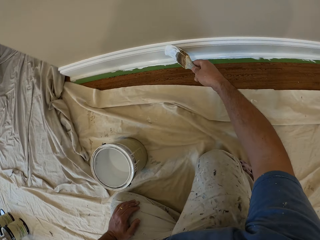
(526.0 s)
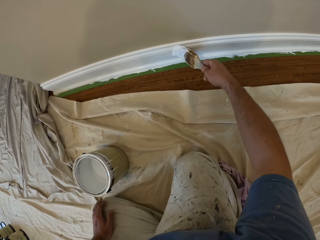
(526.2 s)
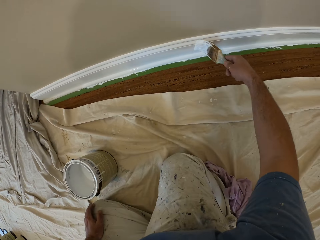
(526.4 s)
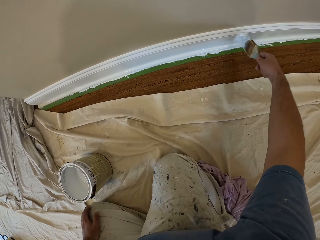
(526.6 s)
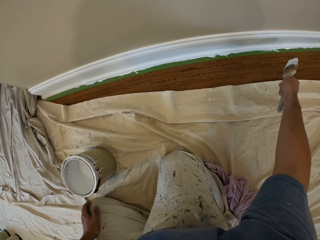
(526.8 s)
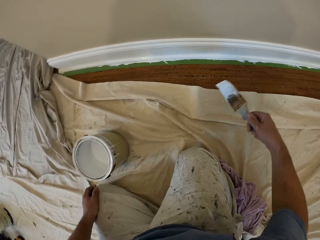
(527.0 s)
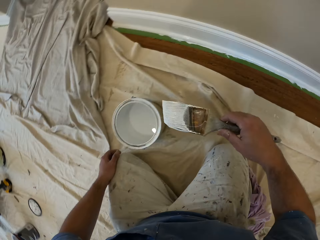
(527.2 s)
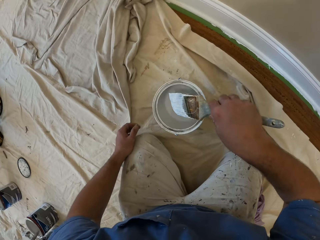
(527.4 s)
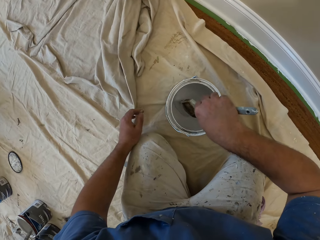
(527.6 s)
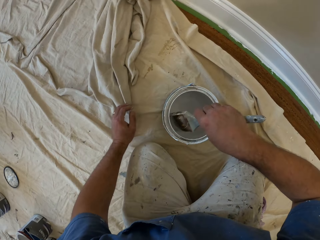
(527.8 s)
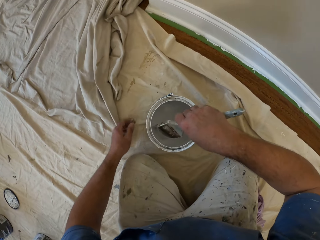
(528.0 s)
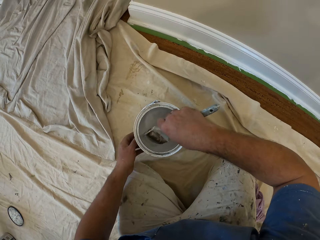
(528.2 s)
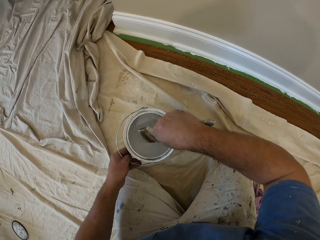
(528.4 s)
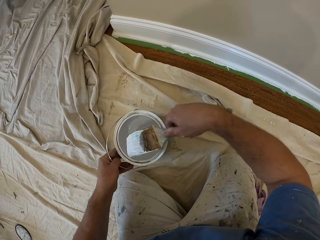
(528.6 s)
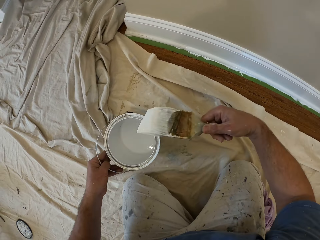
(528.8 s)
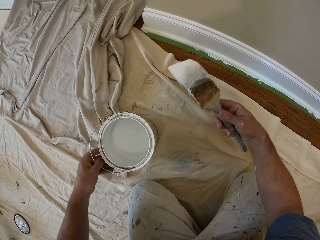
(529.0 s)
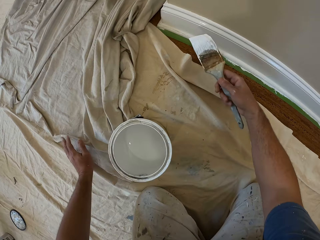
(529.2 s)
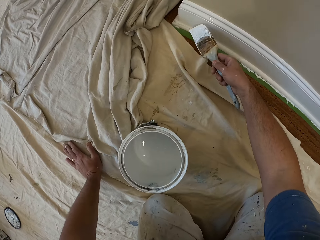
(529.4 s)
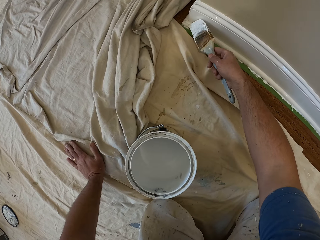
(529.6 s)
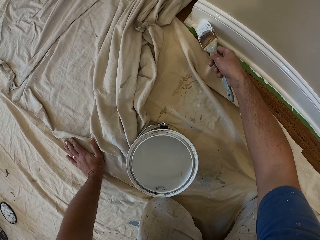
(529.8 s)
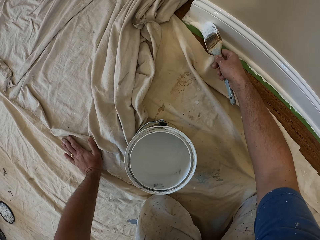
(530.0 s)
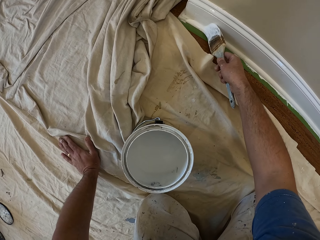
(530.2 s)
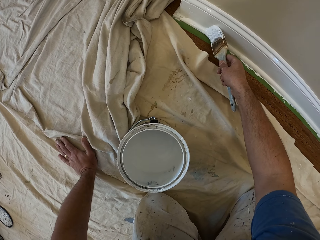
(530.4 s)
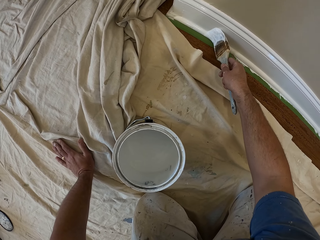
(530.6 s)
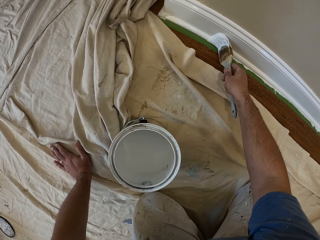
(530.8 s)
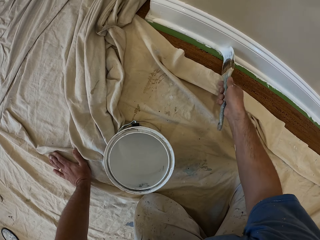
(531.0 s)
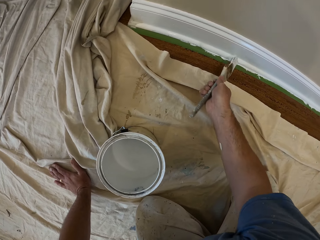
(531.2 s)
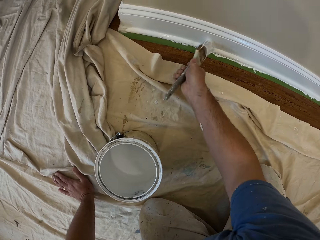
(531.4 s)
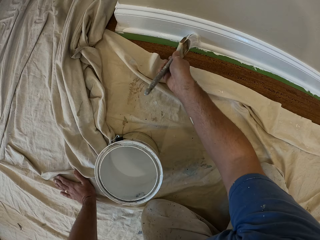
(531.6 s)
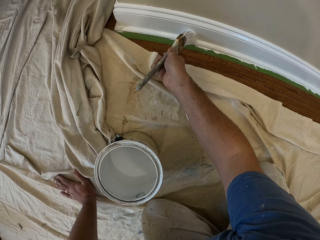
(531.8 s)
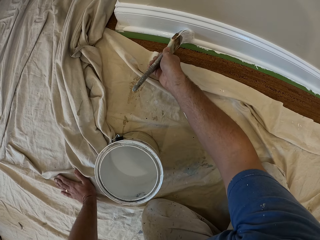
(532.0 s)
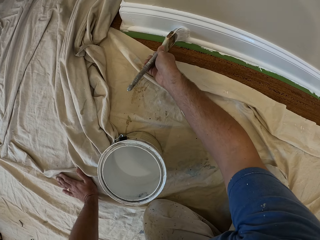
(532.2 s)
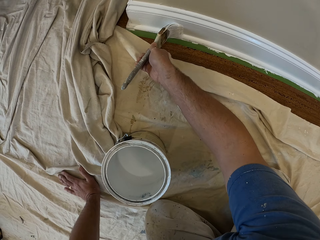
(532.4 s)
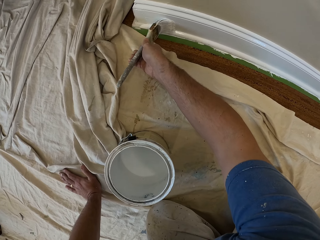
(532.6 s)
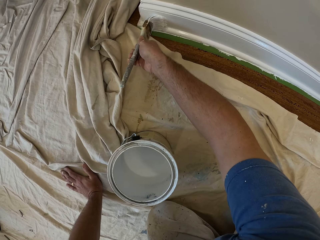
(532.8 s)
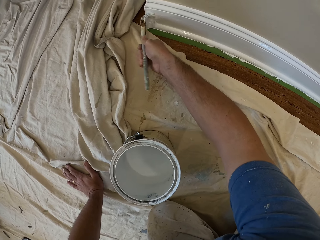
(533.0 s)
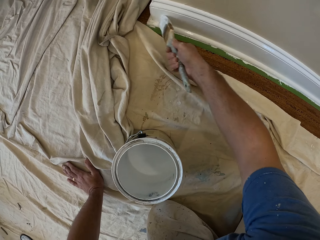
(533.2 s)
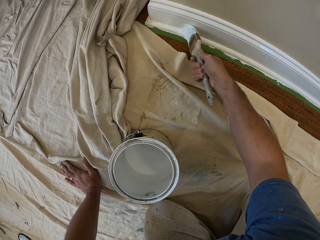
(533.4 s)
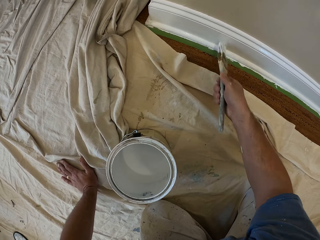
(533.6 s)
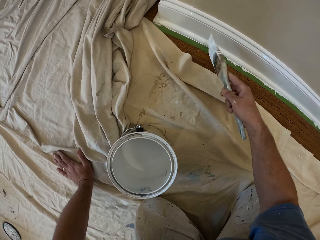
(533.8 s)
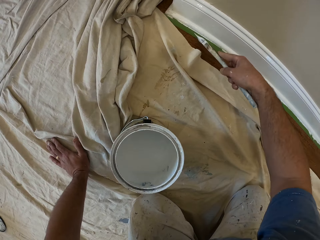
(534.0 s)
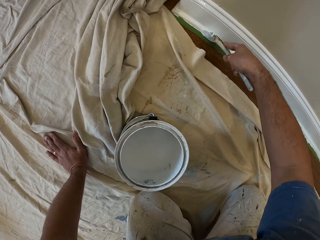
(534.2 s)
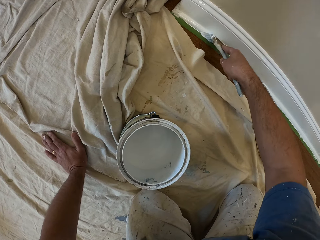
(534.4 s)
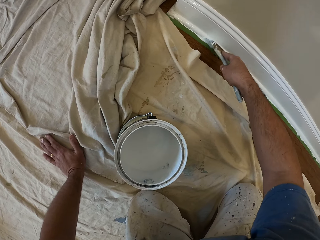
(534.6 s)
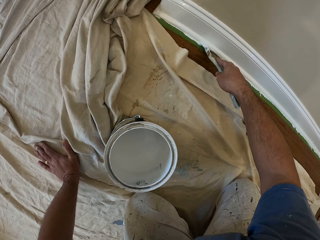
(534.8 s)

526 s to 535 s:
The camera wearer scoops paint inside an aluminum paint bucket with the paintbrush. They remove the brush from the paint. They paint the cornice or baseboard.

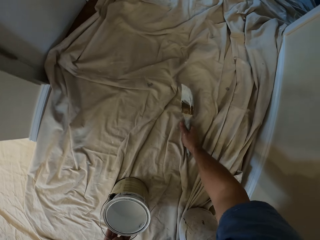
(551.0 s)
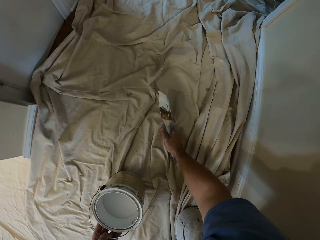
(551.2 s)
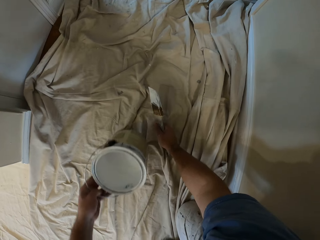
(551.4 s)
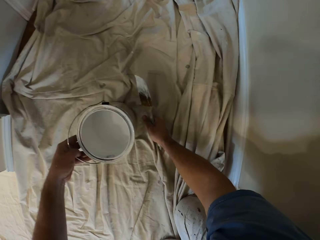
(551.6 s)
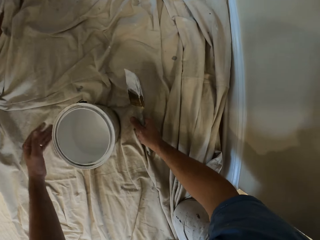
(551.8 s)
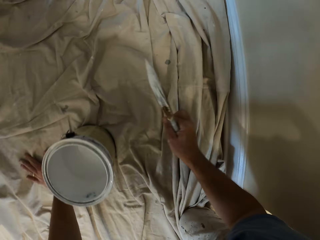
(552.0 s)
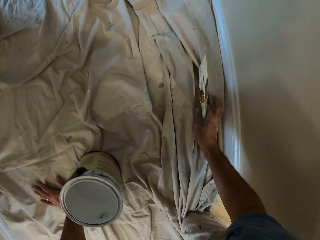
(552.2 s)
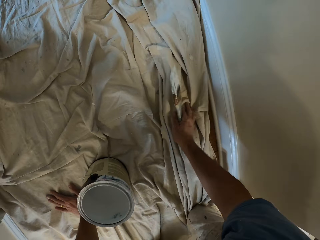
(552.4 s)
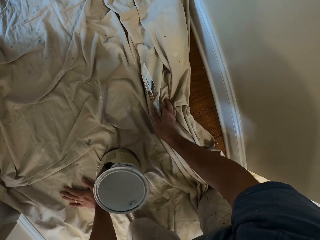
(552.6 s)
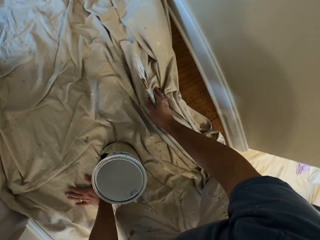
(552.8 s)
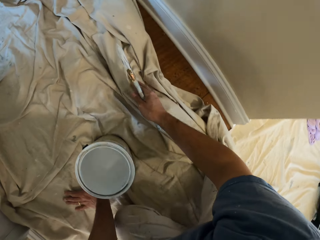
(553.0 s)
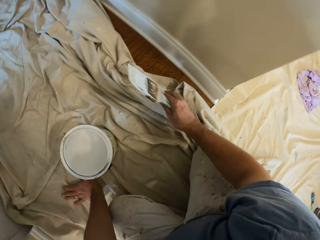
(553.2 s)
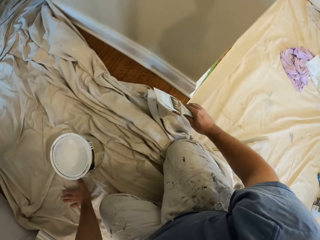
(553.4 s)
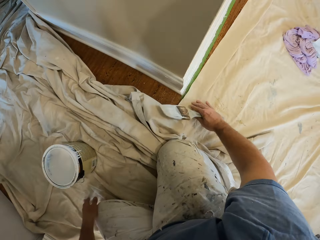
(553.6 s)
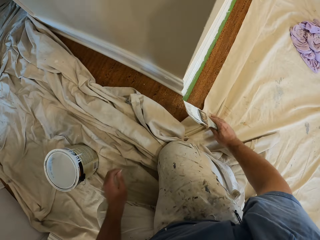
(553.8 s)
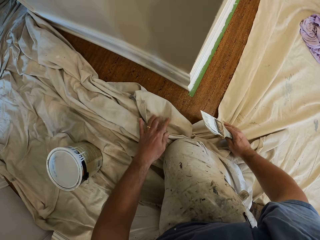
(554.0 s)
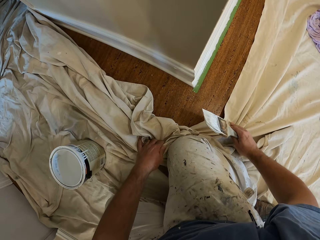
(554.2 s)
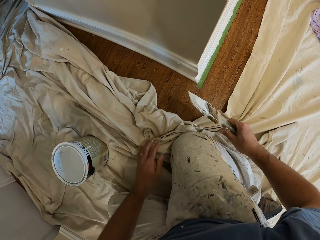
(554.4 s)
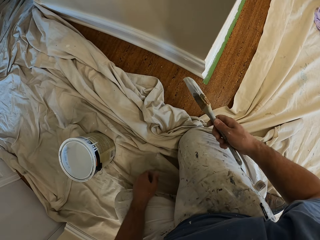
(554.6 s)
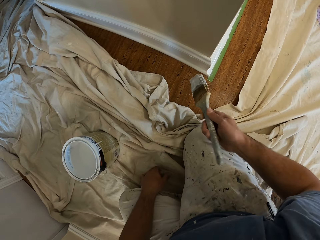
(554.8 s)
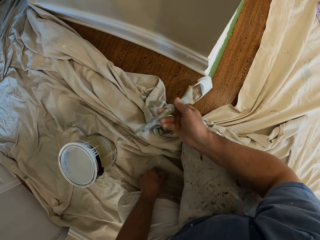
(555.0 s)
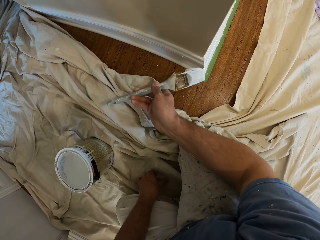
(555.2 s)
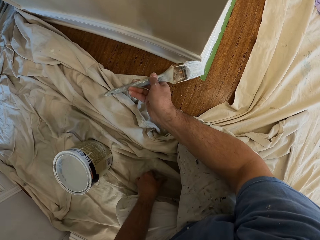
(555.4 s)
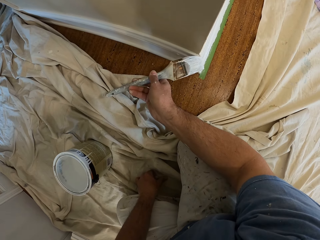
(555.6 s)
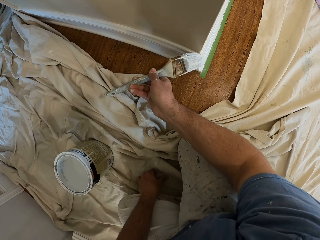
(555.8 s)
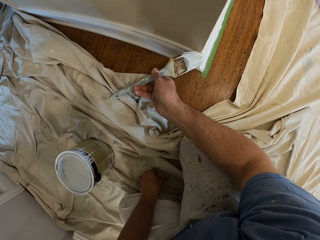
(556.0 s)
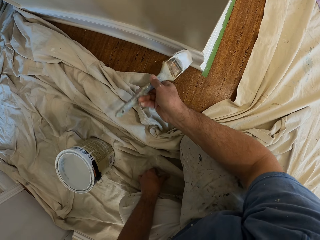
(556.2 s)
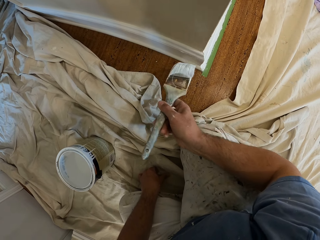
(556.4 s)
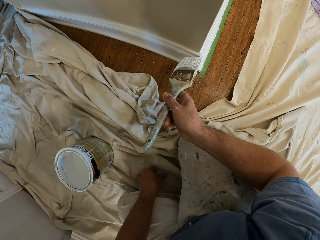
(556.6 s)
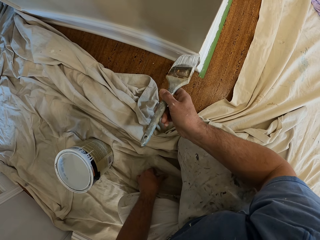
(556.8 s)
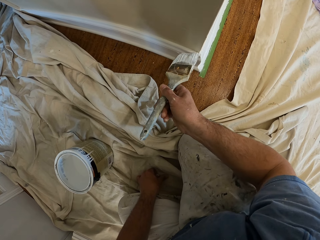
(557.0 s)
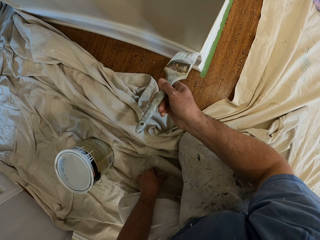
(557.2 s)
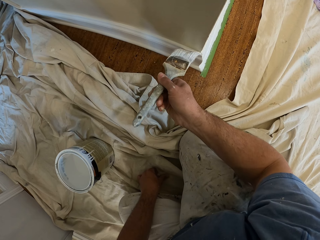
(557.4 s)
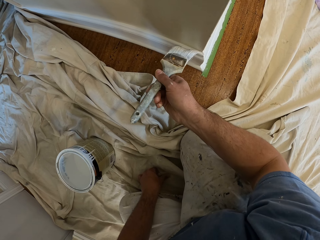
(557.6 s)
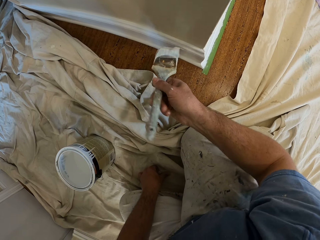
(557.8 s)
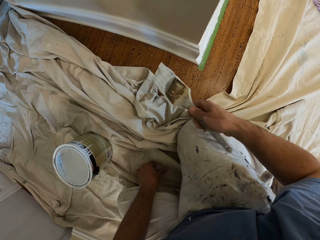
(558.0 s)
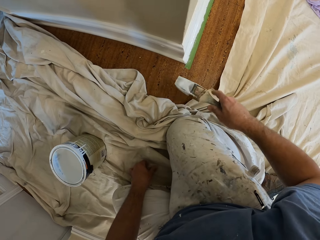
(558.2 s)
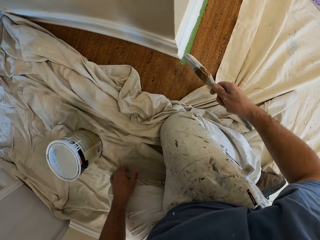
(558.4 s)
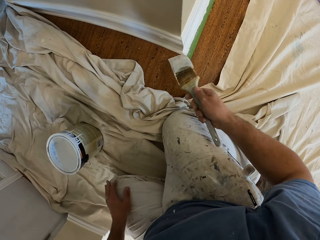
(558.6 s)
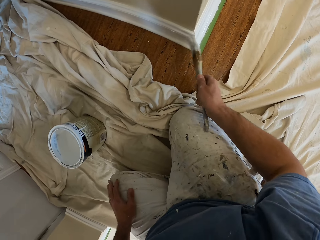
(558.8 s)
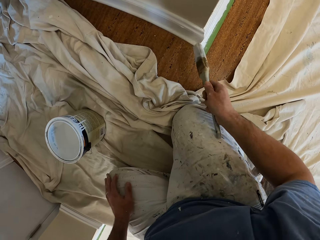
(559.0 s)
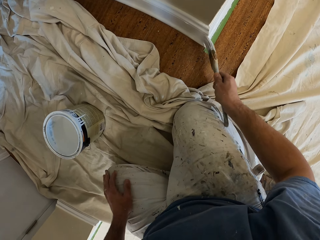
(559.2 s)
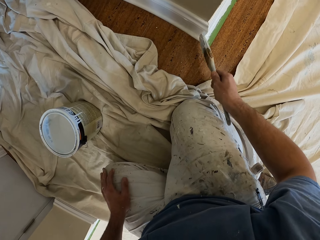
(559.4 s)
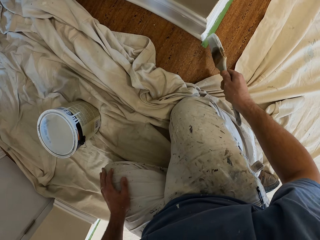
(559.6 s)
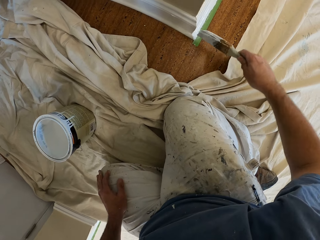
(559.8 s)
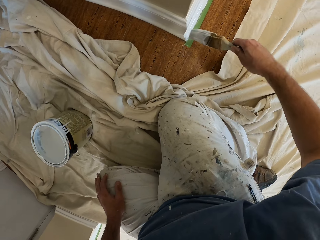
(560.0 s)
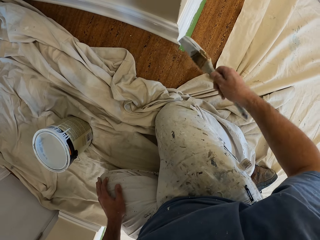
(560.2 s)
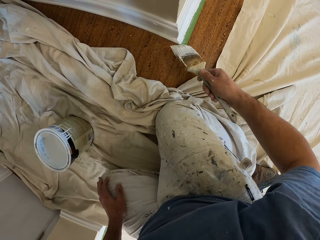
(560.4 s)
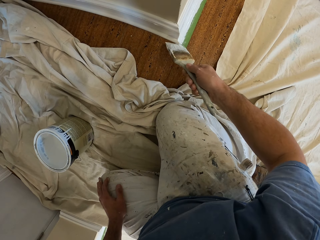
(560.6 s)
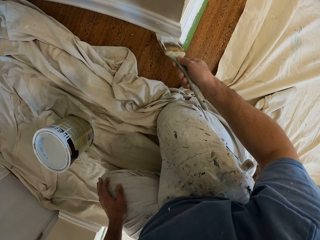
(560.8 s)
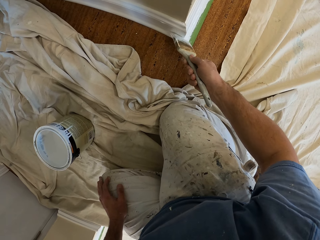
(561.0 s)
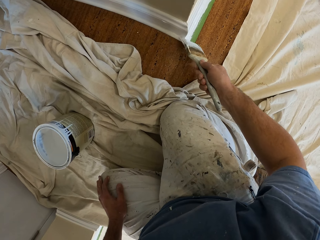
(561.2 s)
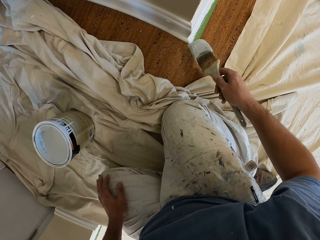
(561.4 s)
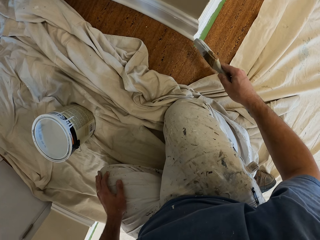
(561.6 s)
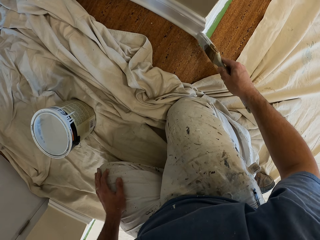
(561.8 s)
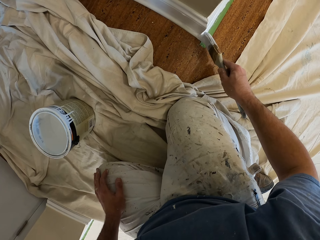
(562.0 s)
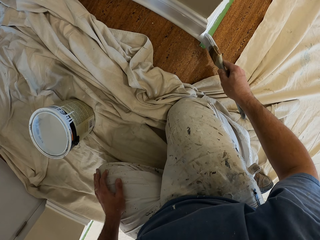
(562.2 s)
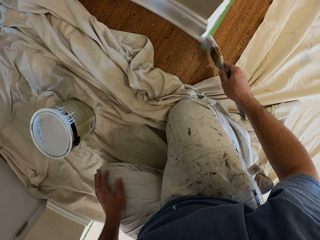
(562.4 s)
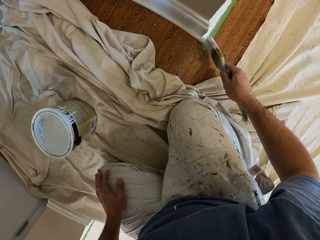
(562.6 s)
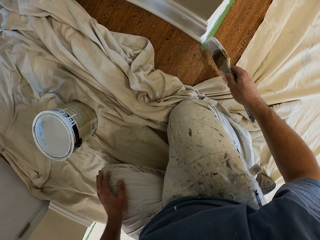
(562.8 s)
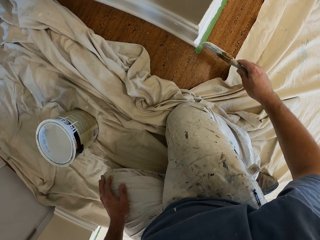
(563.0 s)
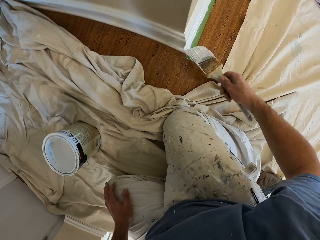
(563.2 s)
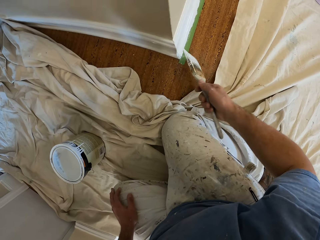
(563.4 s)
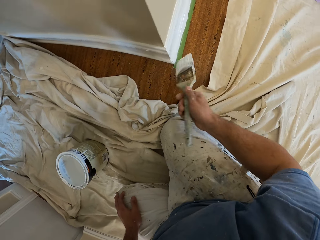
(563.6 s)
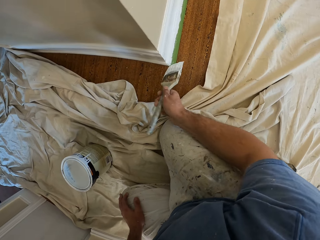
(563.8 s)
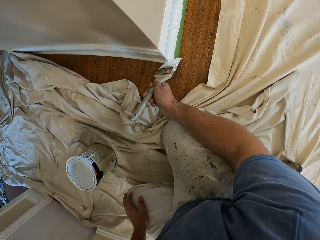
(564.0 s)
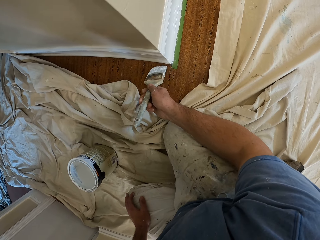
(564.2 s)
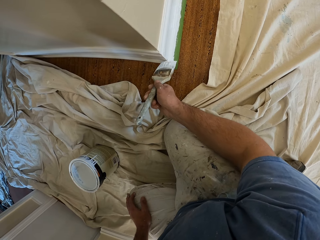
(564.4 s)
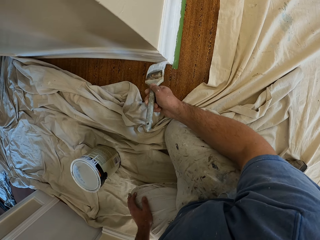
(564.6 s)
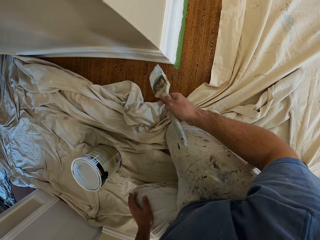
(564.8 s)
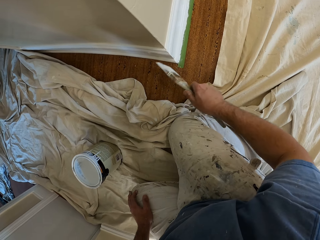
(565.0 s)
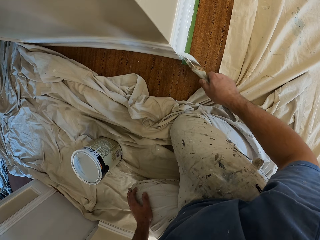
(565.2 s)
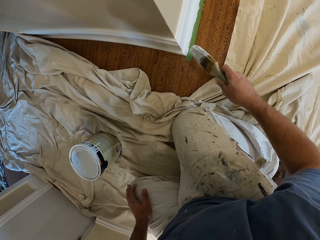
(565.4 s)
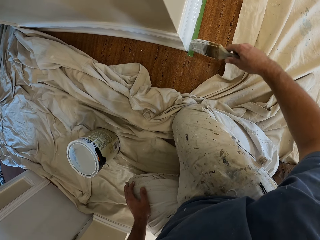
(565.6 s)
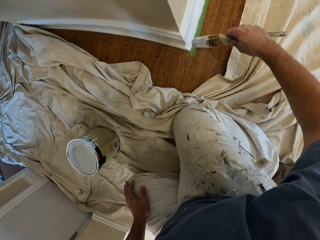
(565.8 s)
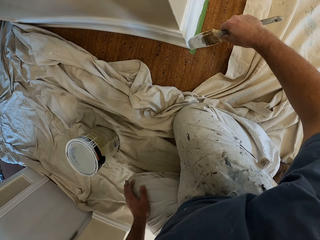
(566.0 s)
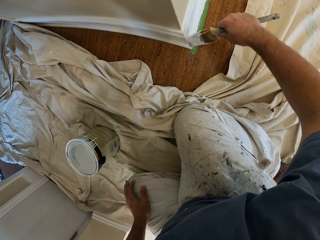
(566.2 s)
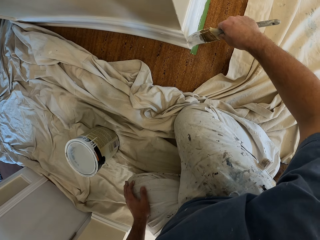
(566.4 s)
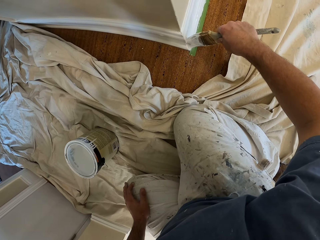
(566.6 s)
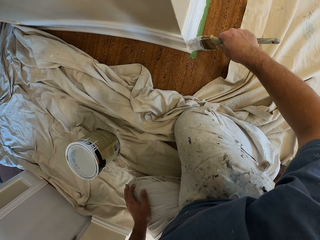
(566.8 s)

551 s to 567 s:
The camera wearer moves the aluminum paint bucket with his left hand. He adjusts the drop cloth on the floor with his right hand. He paints the cornice or baseboard. He paints the cornice again.
